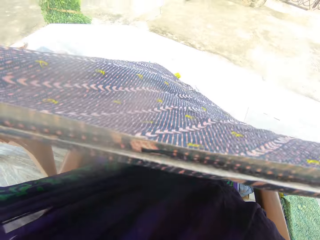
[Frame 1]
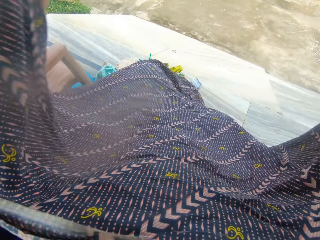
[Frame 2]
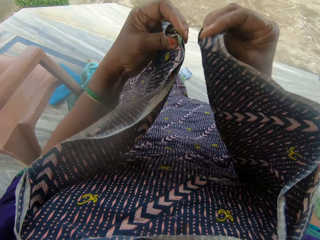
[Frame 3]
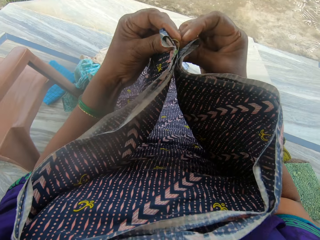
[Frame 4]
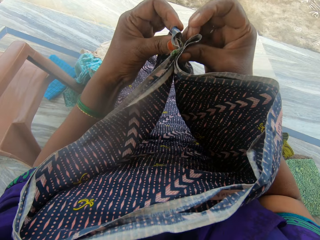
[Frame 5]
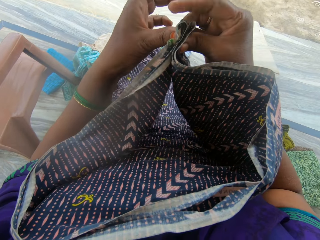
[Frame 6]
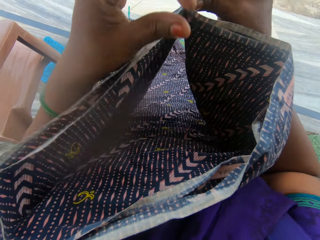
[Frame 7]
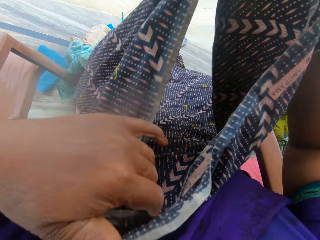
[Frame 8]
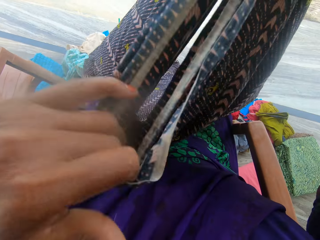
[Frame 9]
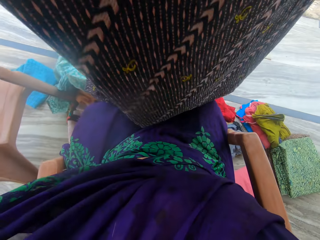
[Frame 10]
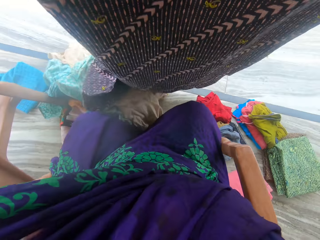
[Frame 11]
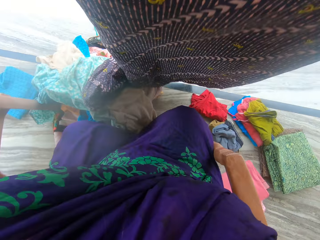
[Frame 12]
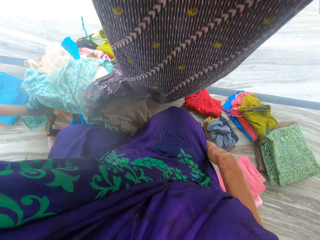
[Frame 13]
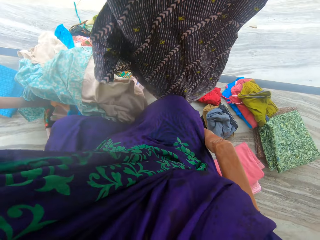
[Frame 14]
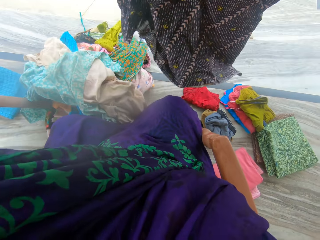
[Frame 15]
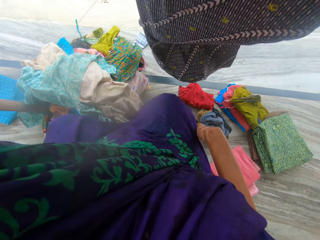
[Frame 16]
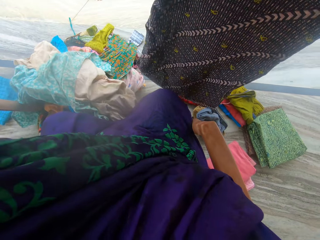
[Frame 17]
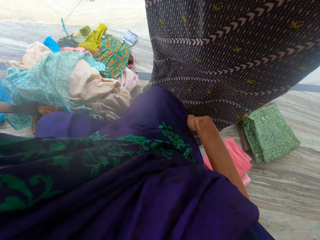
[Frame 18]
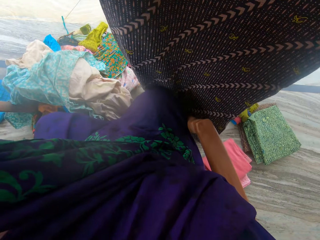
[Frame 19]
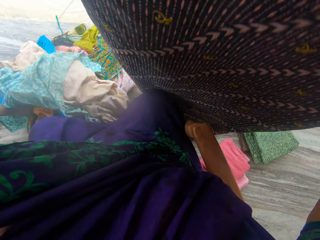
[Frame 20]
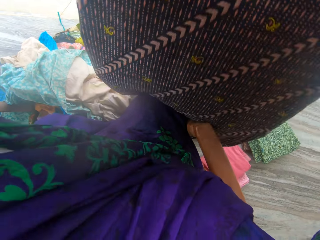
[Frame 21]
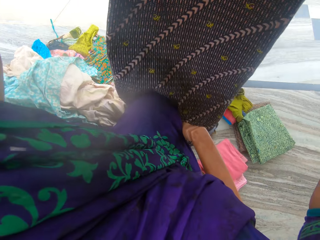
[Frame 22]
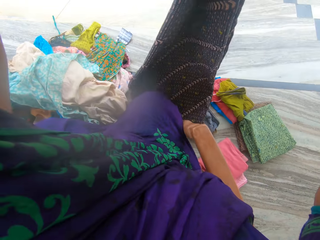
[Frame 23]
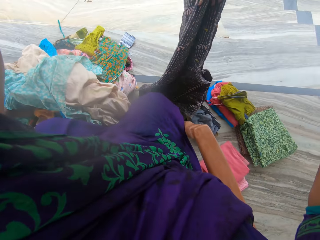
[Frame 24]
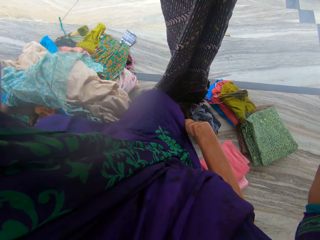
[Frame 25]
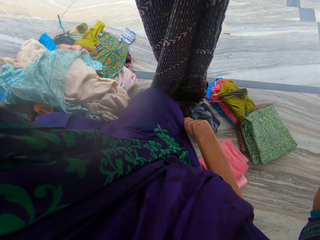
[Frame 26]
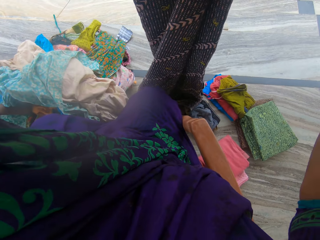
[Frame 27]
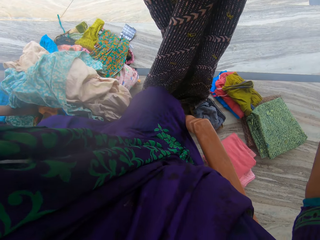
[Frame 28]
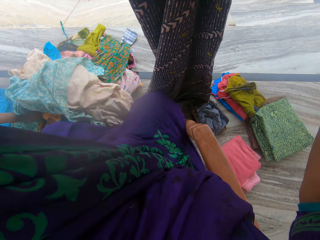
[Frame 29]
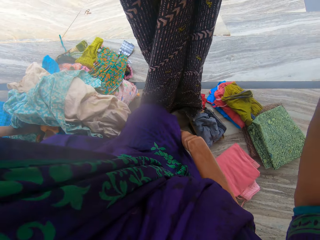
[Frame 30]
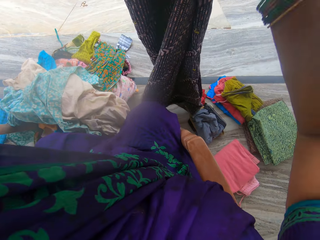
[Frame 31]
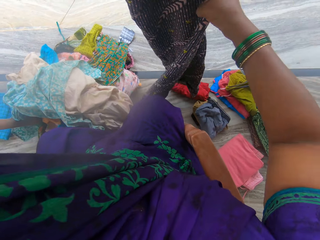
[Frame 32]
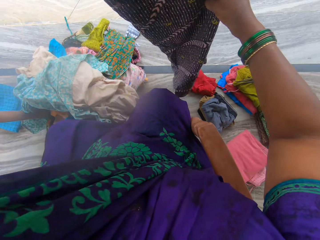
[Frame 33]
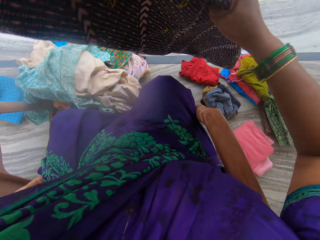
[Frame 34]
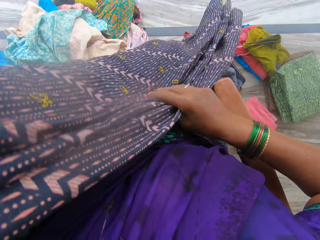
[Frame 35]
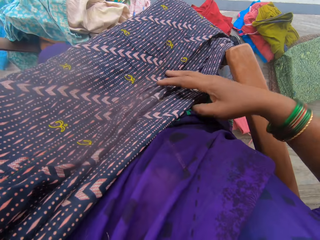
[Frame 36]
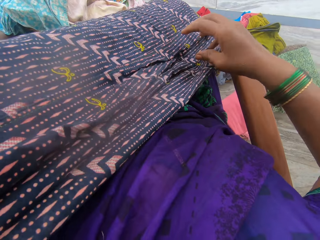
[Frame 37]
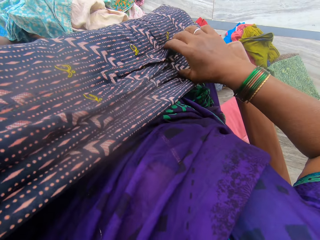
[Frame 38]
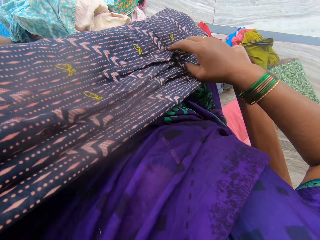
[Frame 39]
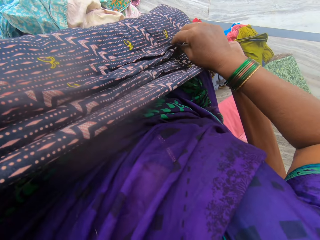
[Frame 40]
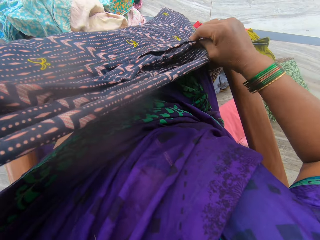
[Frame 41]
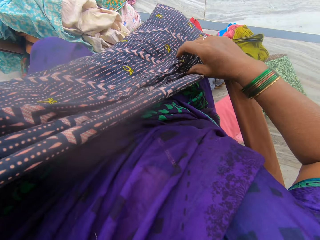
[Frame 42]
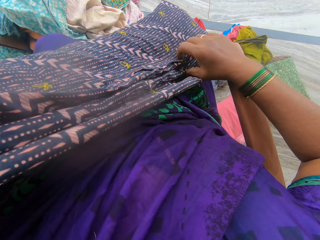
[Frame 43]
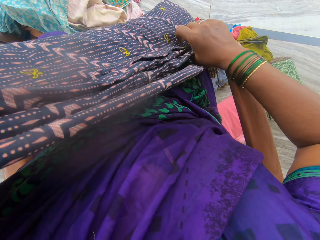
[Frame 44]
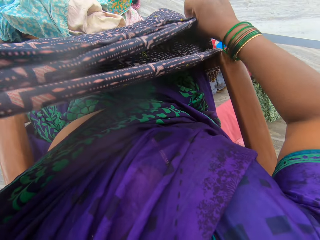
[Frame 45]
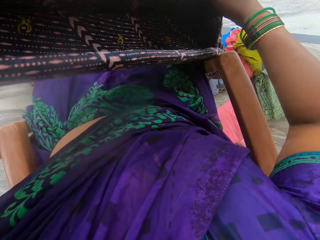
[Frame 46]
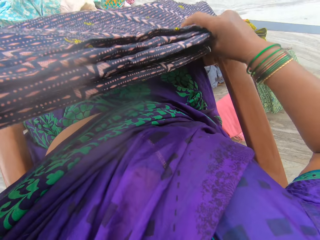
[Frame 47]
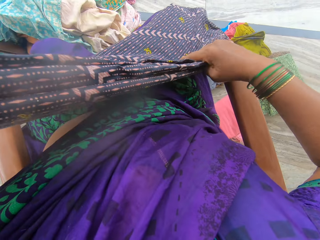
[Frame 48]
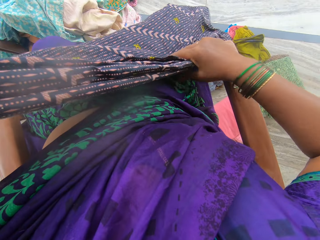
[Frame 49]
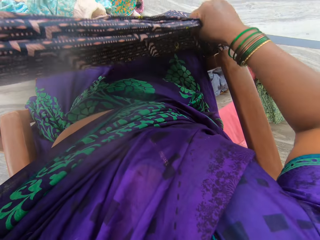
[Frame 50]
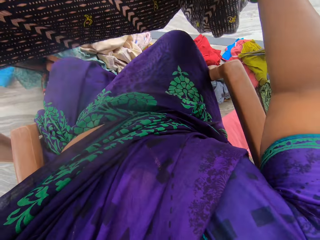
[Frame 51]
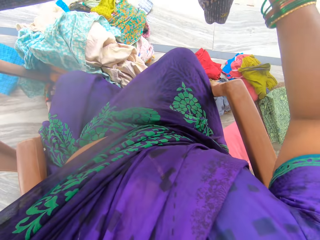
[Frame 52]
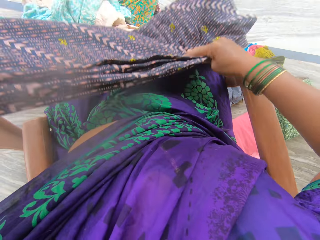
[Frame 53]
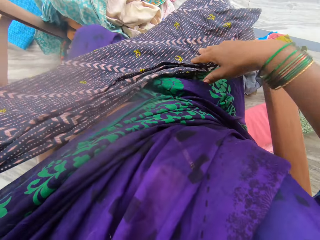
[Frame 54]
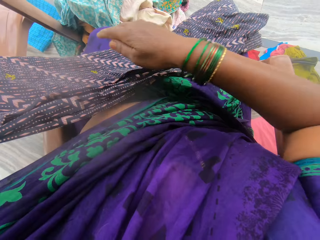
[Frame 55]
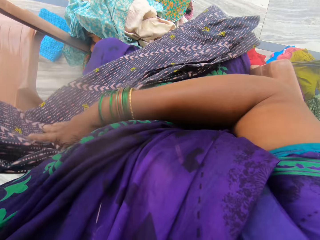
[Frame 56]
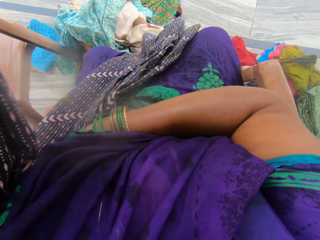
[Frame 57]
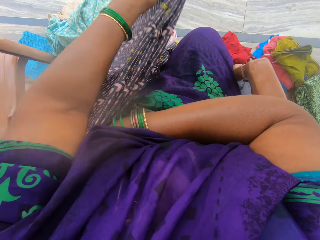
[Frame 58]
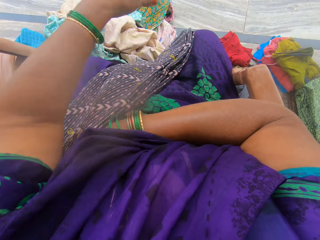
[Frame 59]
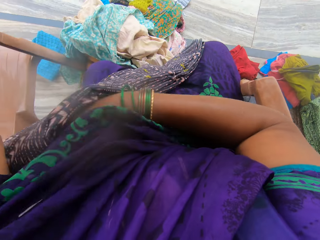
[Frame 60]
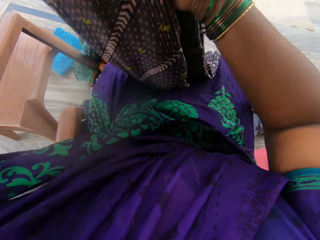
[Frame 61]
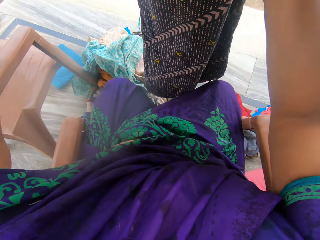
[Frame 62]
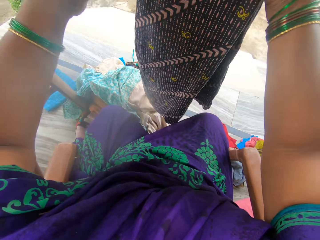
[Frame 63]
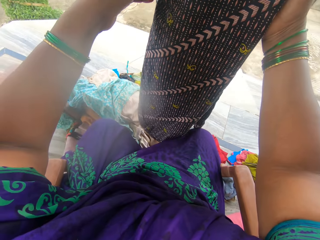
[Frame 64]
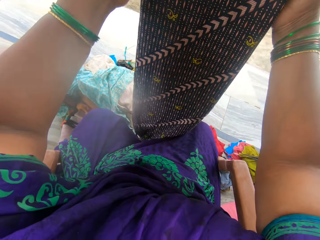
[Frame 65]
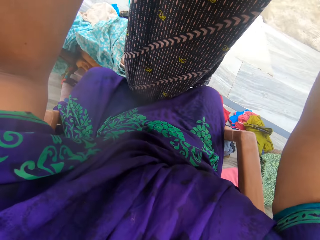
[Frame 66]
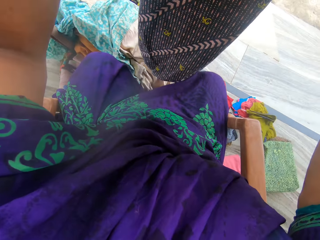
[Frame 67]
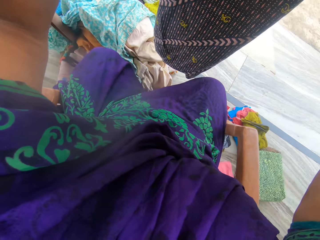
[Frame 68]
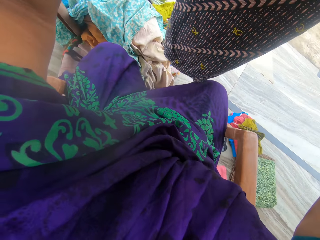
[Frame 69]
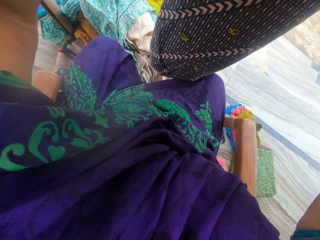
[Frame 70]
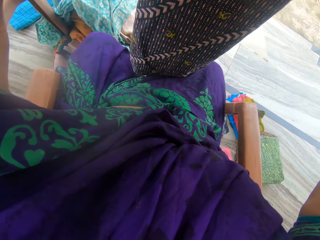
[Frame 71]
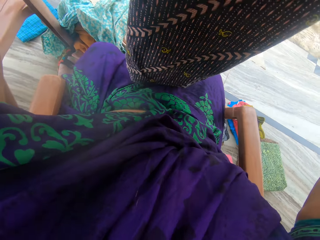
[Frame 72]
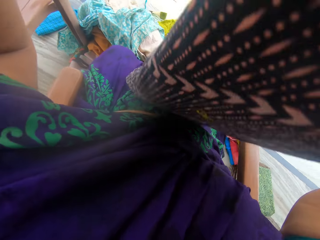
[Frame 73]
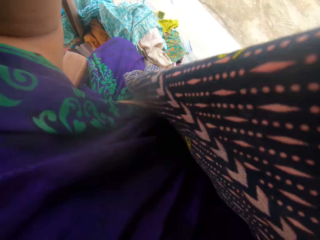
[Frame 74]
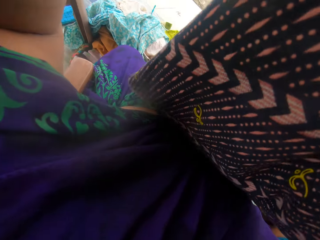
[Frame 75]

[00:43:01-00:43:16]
The camera wearer folds the material. They hold up the cotton fabric with both hands. They straighten the cotton fabric. They fold the material again. They put the material on their body. They hold the cotton fabric against their waist. They straighten the cotton fabric. They lift the cotton fabric. They put down the cotton fabric on their waist. They fold the material again. They hold up the cotton fabric with both hands.

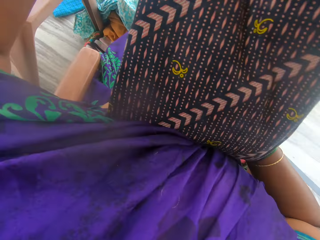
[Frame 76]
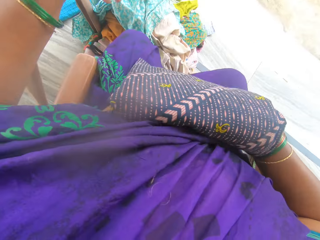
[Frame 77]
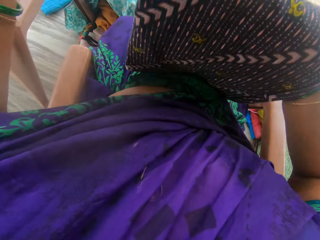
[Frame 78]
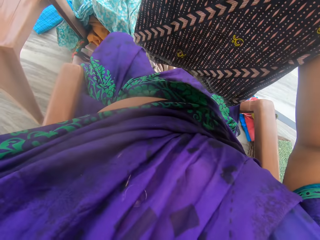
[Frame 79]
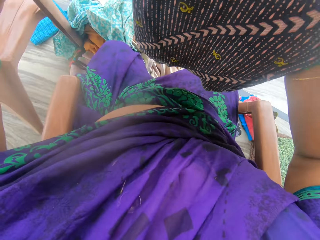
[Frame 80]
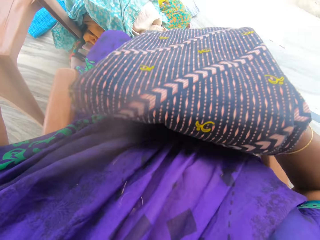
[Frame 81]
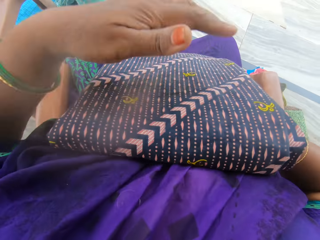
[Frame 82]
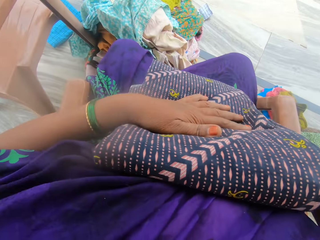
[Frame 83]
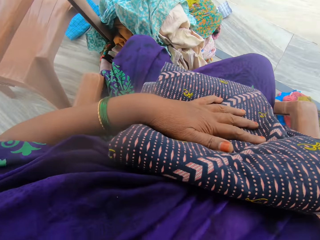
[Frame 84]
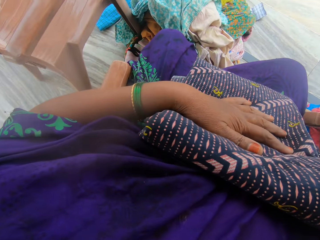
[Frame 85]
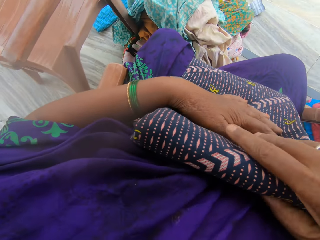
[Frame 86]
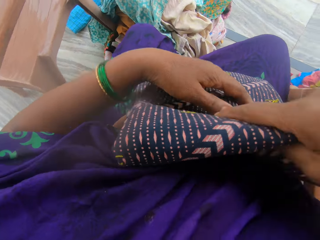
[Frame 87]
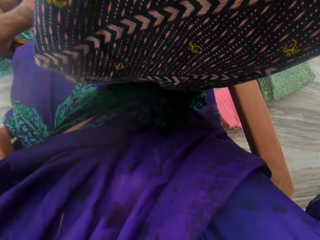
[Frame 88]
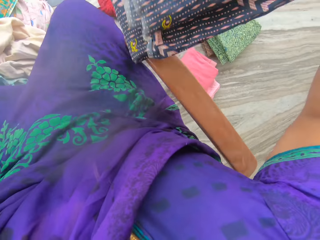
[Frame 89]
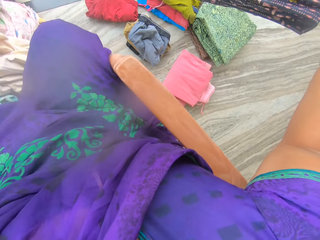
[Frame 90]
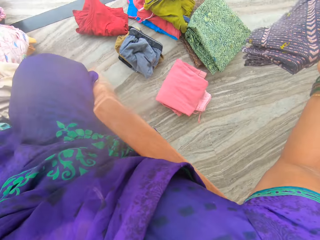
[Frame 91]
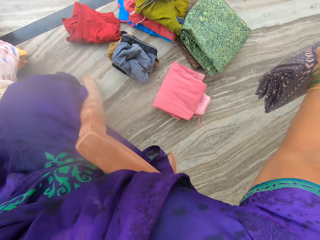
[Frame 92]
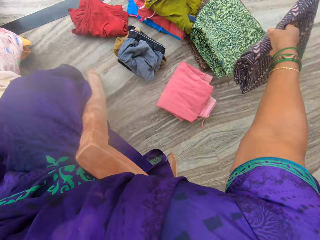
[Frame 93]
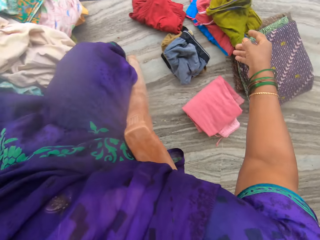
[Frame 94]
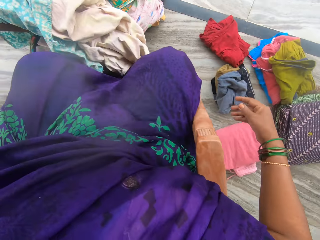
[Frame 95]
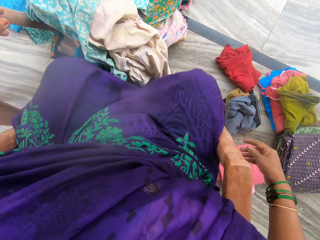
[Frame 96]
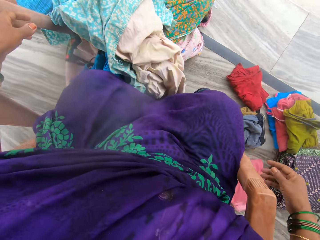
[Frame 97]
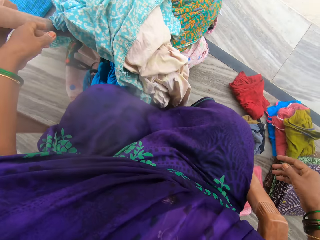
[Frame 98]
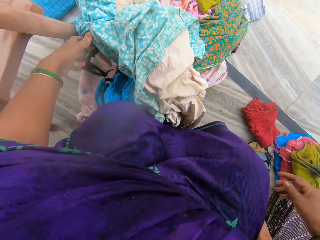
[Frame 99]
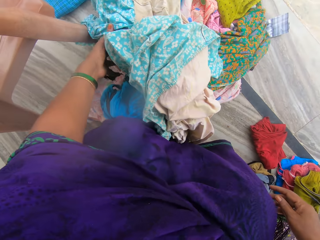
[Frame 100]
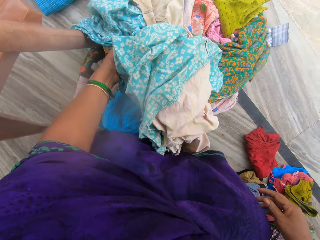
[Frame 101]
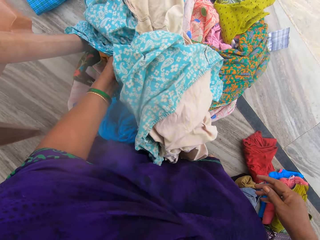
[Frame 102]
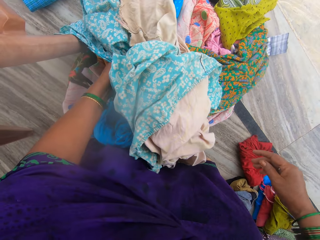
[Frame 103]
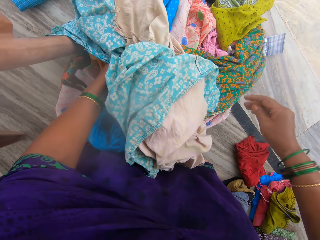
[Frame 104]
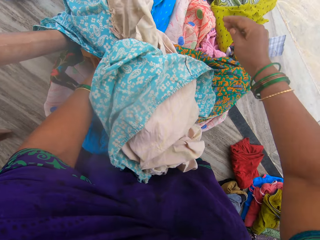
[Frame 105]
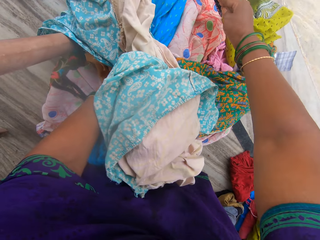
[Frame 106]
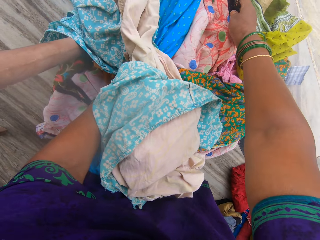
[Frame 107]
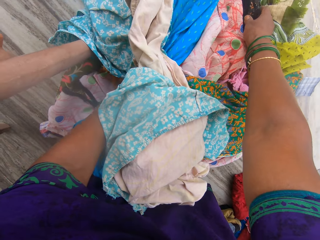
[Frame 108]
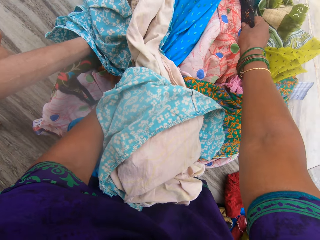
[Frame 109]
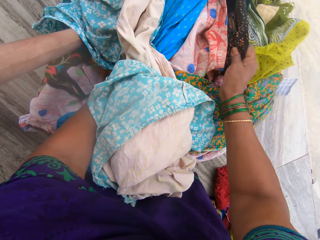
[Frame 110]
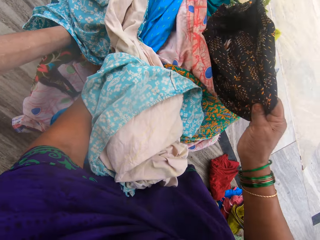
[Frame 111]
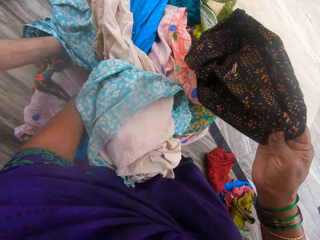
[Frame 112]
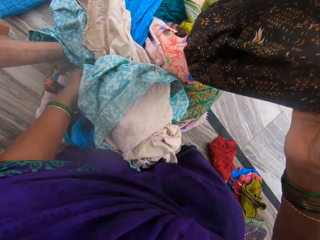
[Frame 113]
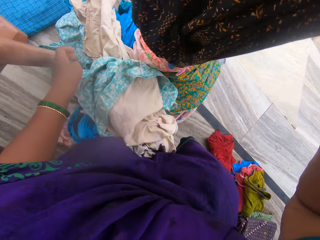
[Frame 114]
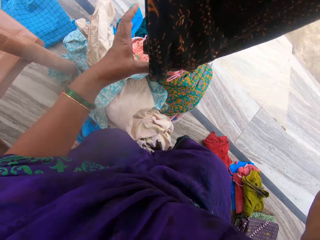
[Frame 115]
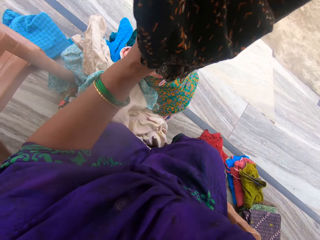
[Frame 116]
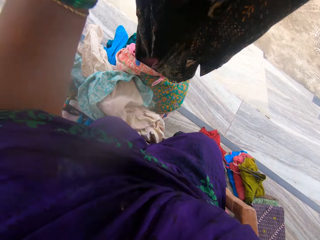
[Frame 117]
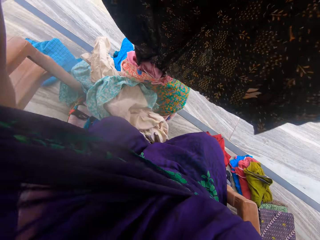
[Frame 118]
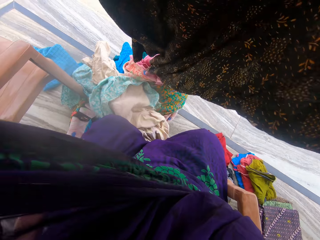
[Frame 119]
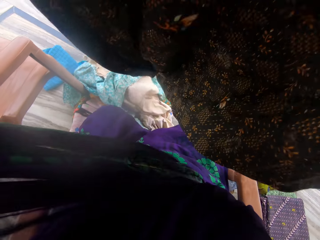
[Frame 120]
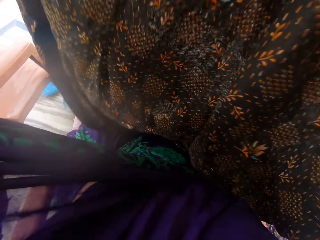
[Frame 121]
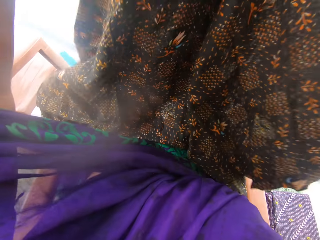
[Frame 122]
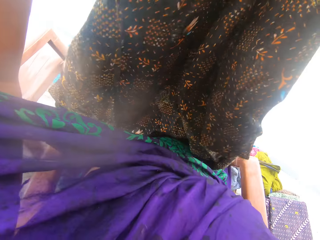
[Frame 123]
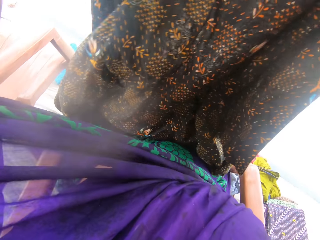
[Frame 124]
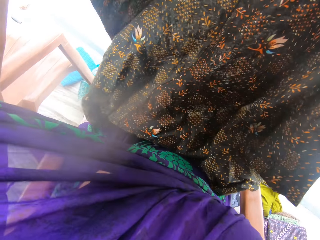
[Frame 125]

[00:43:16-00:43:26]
The camera wearer folds the material again. He holds the cotton fabric against his waist. He holds the cotton fabric with one hand. He drops the material on the floor. He touches a cloth. He holds the clothes. He pulls a black material or cotton fabric from the clothes. He holds up the cotton fabric with both hands.
